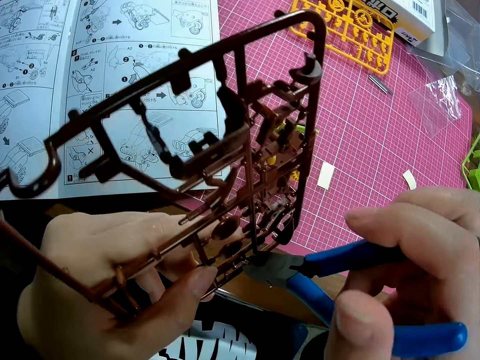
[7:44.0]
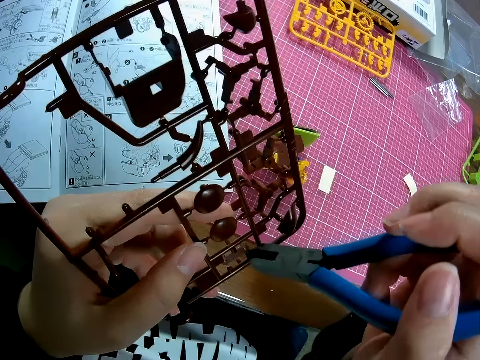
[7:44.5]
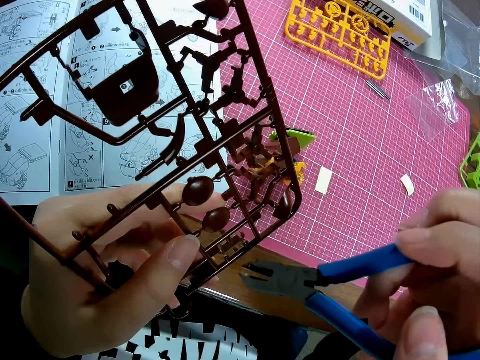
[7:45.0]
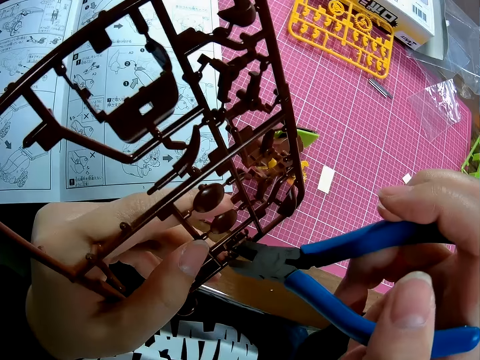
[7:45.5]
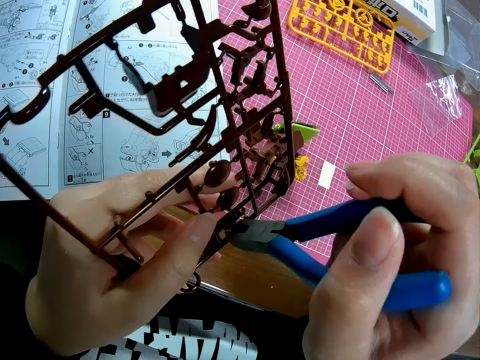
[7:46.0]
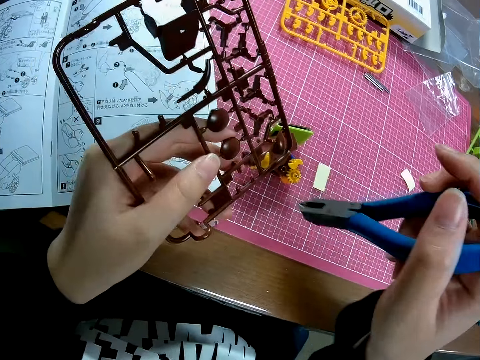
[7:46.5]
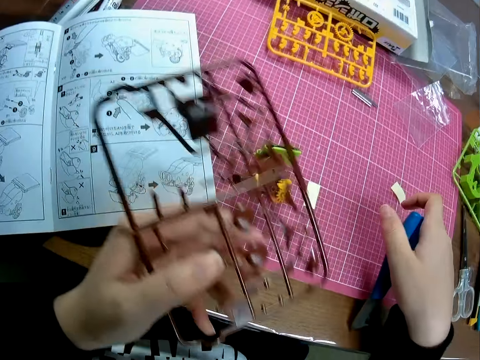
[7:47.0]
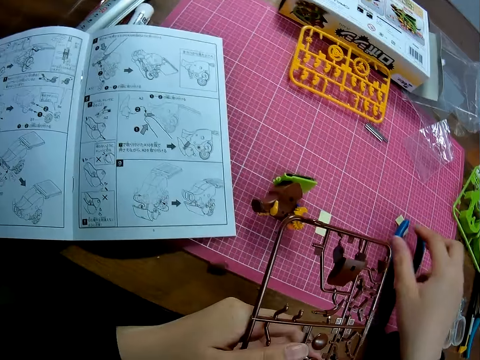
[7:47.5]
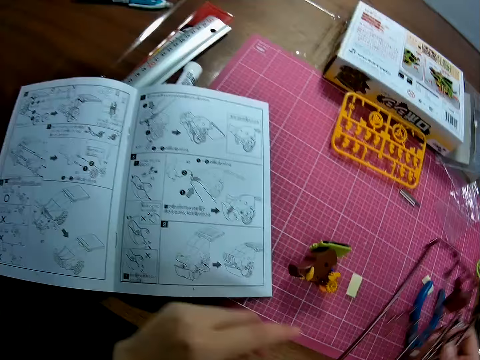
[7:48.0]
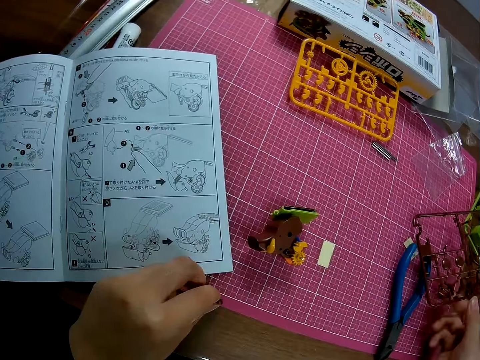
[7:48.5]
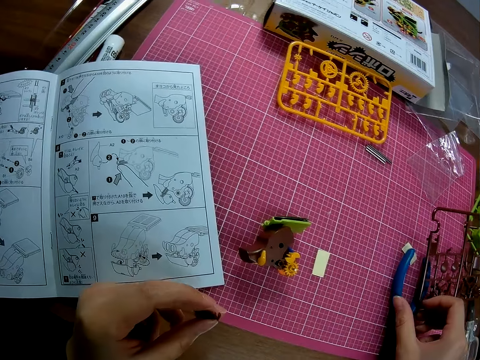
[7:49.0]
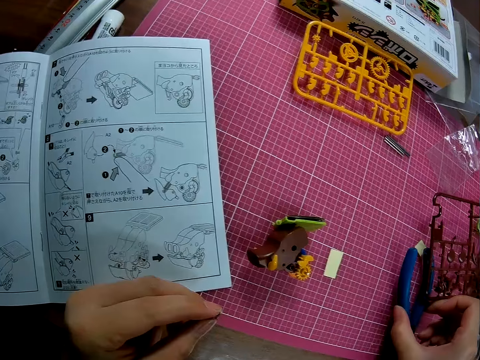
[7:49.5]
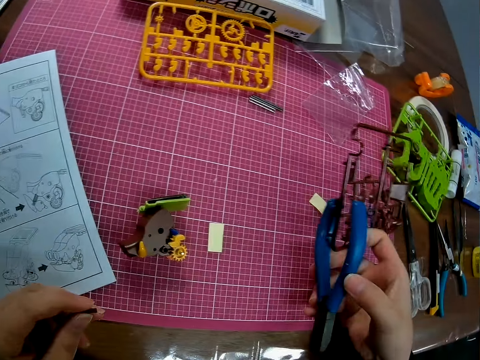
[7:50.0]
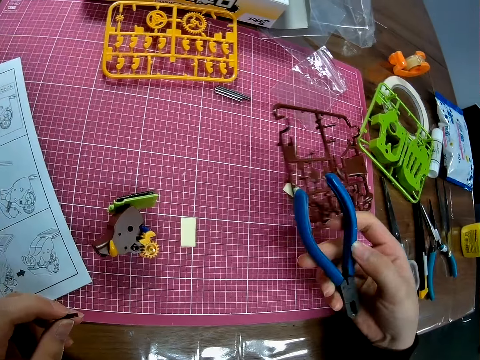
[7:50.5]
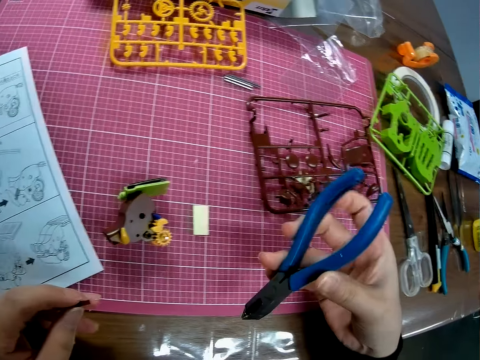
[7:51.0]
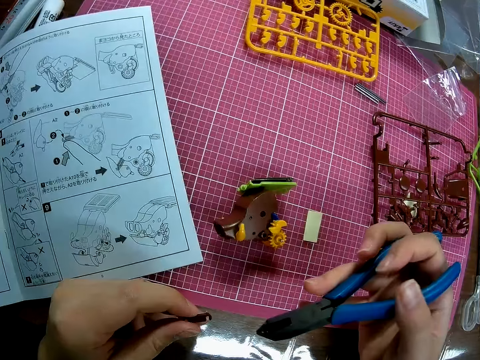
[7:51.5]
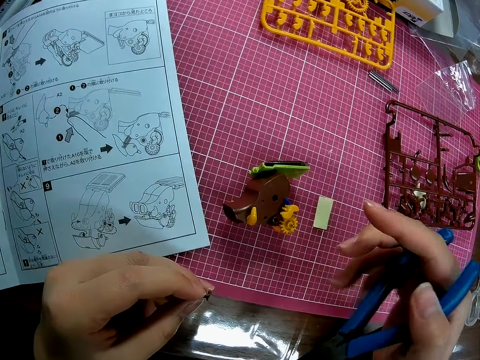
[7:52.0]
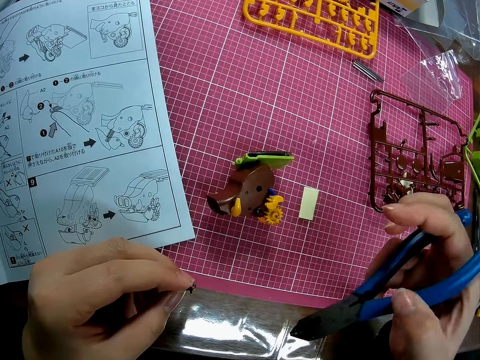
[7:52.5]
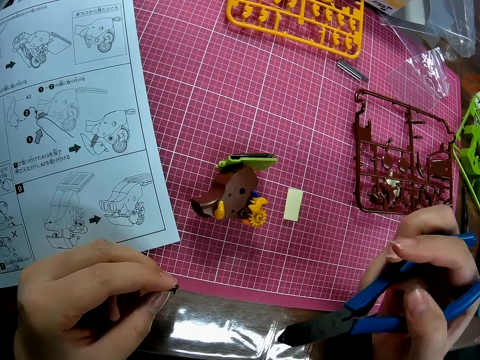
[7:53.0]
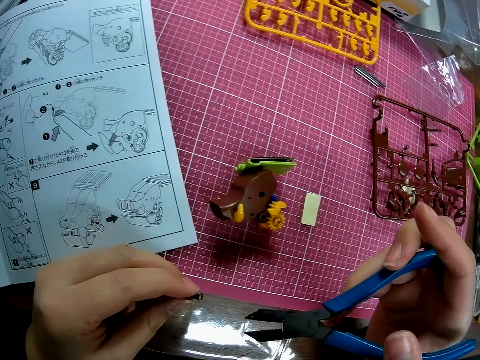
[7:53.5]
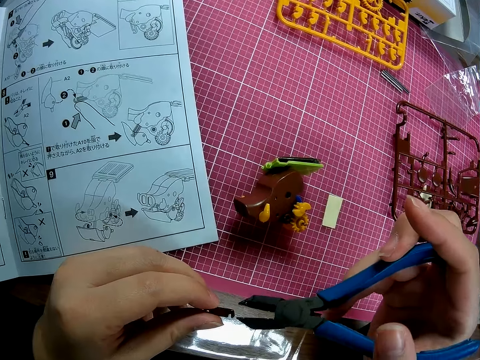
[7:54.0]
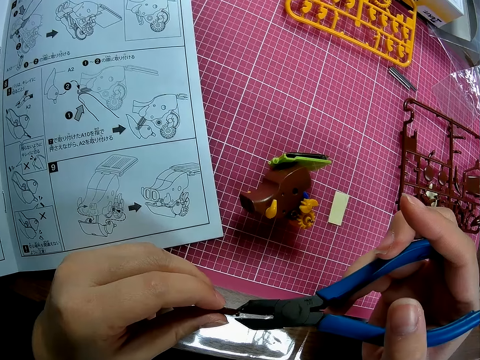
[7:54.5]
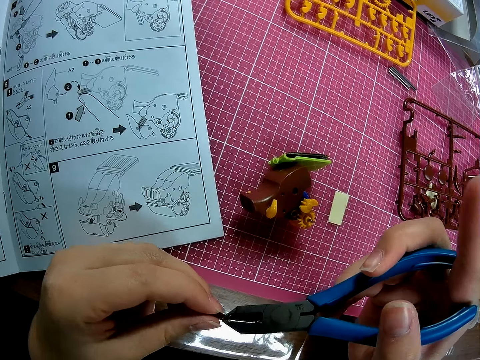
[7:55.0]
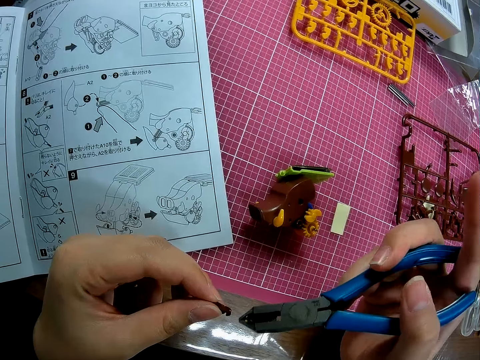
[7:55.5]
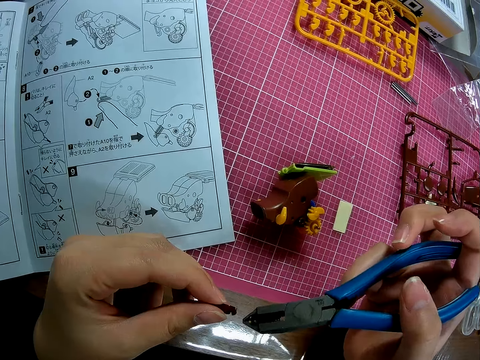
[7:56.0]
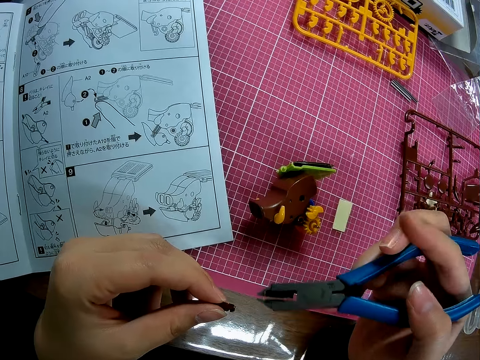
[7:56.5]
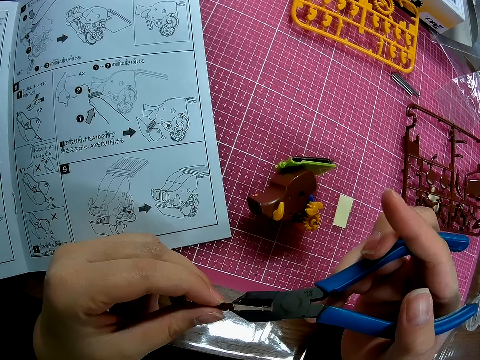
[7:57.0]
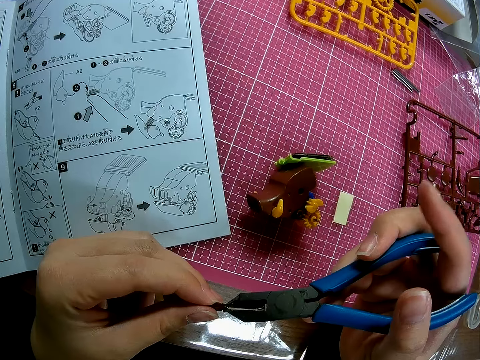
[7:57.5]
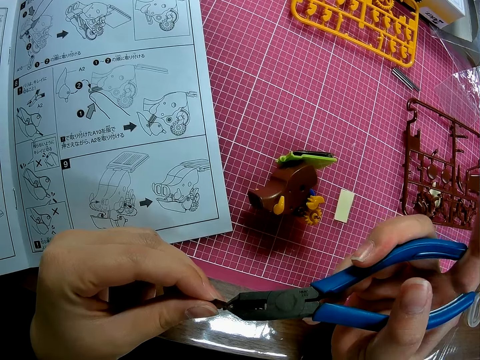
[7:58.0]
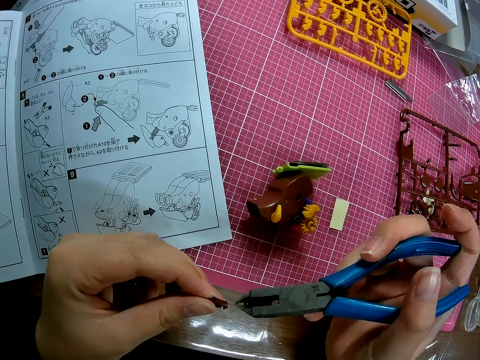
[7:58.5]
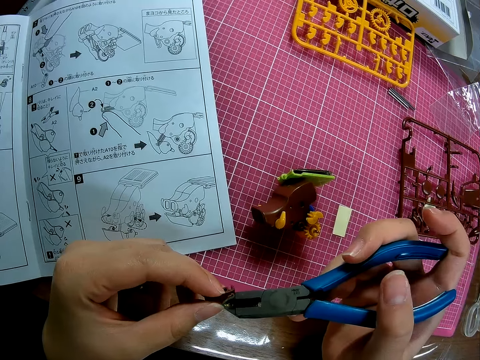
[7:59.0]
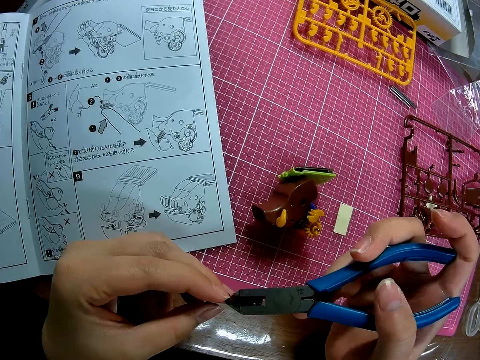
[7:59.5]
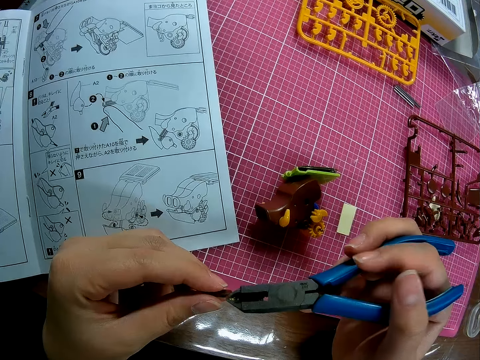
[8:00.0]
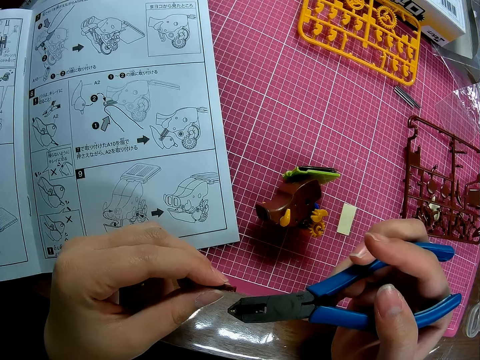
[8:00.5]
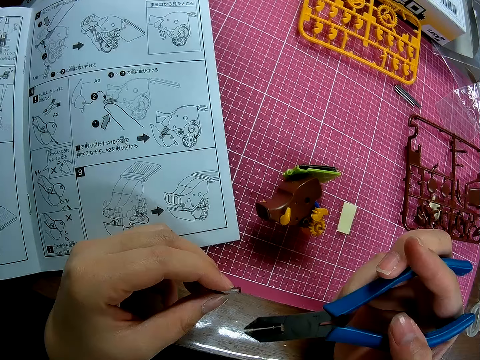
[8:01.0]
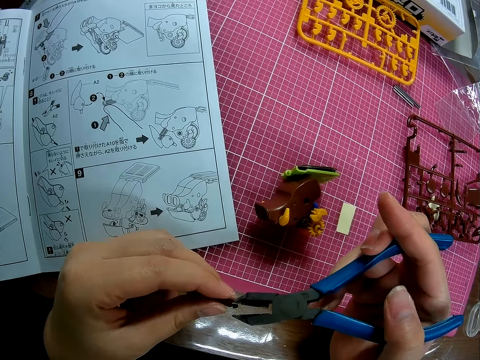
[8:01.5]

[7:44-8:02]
The camera wearer removes the pliers from the plastic model. He holds the plastic model with the pliers, squeezes the plastic model with the pliers and removes the pliers from the plastic model. He drops the pliers on the table with his right hand. He passes the piece of mechanical model in his left hand to his right hand. He drops the piece of mechanical model on the table with his right hand. He picks up the piece of mechanical model from the table with his left hand. He picks up the pliers from the table with his right hand. He stares at the plastic model and the pliers. He uses the pliers on the piece of mechanical model in his left hand. He holds the plastic model with the pliers and removes the pliers from the plastic model. He stares at the plastic model and the pliers. He holds the plastic model with the pliers and removes the pliers from the plastic model. He stares at the plastic model and the pliers.

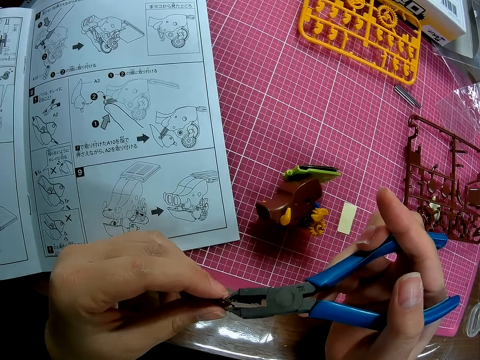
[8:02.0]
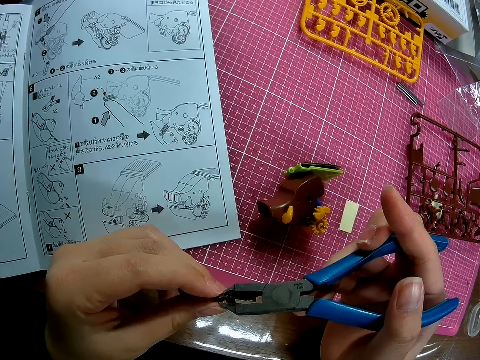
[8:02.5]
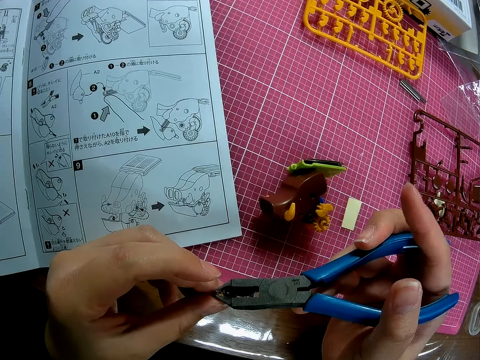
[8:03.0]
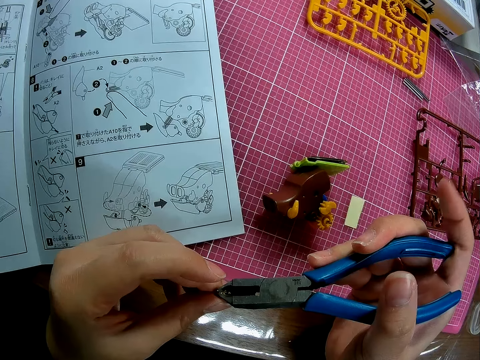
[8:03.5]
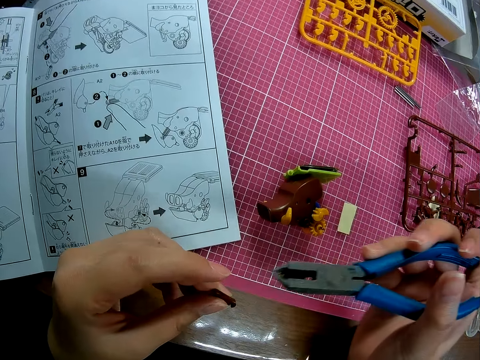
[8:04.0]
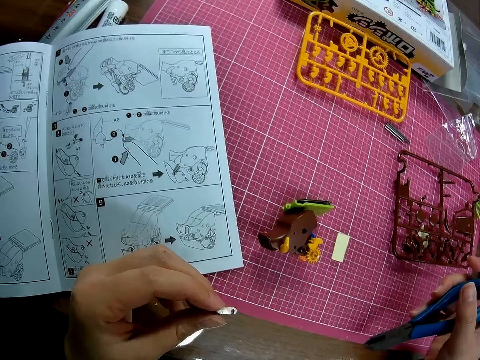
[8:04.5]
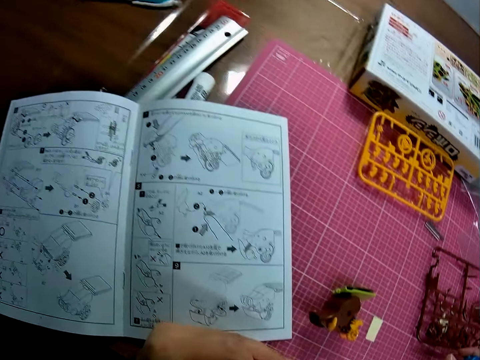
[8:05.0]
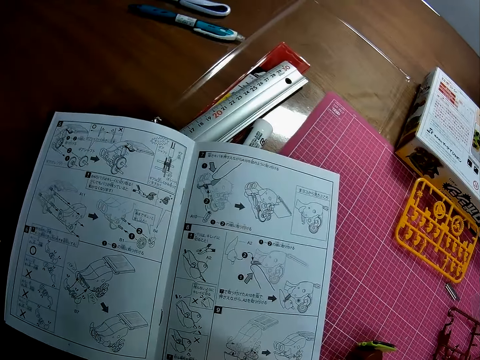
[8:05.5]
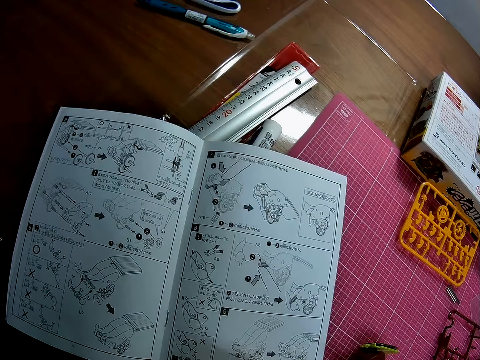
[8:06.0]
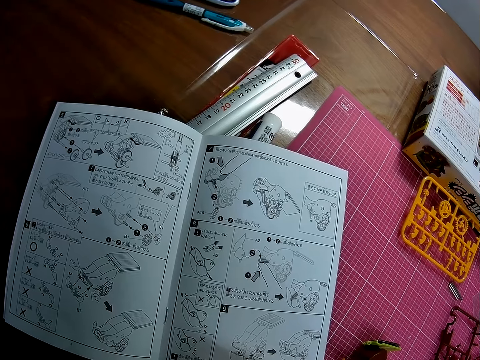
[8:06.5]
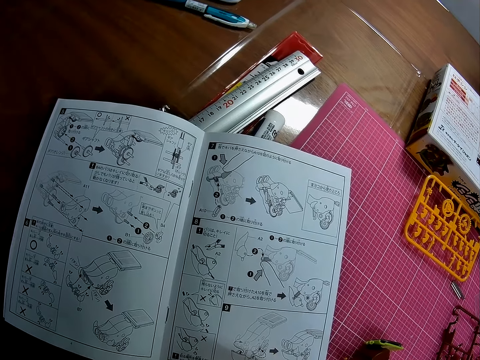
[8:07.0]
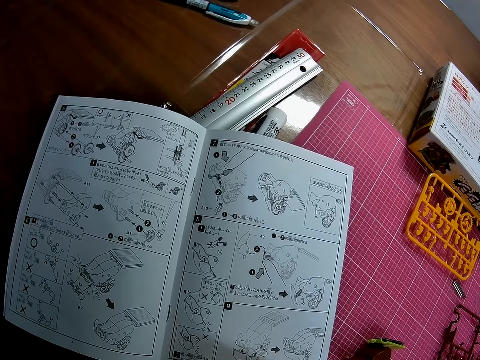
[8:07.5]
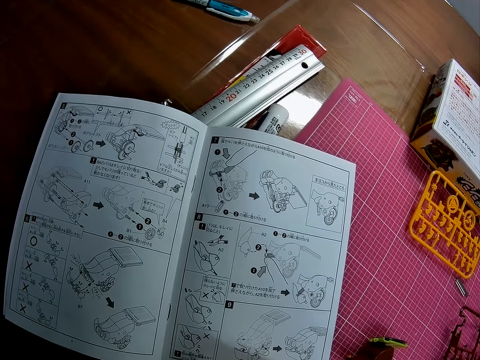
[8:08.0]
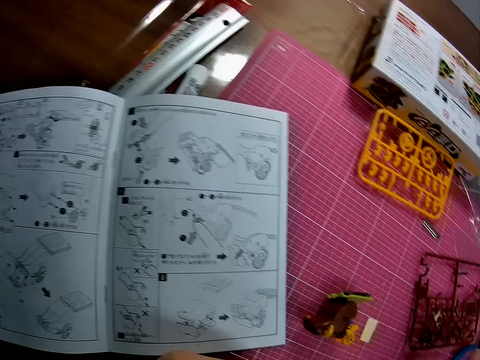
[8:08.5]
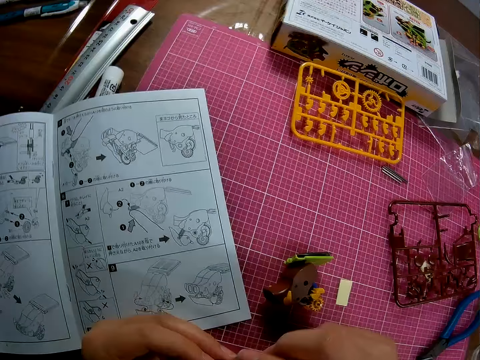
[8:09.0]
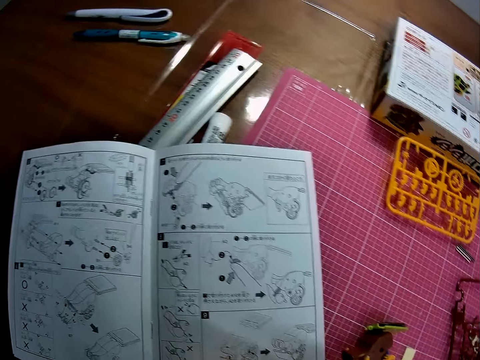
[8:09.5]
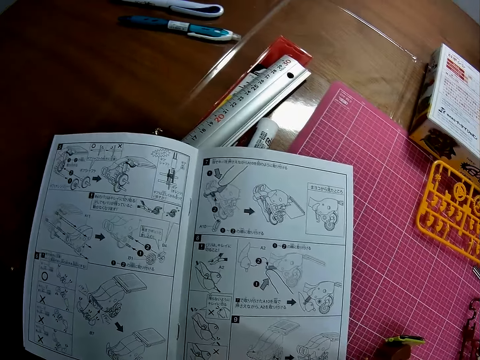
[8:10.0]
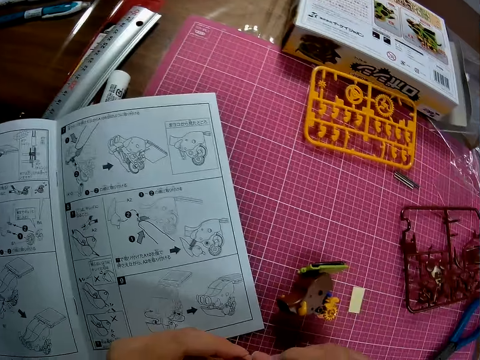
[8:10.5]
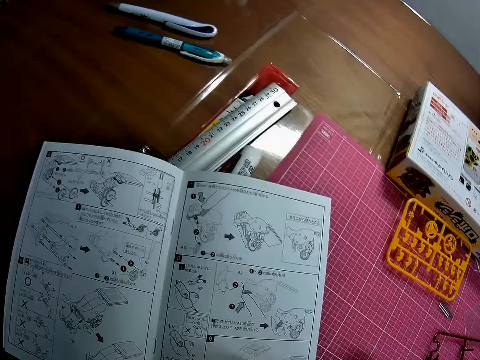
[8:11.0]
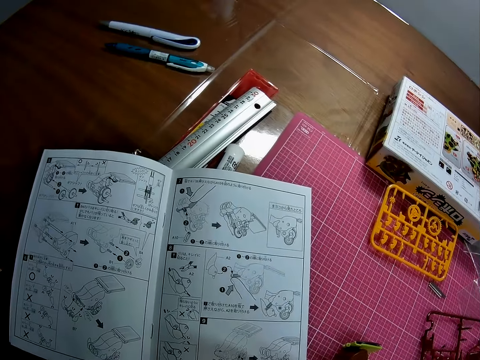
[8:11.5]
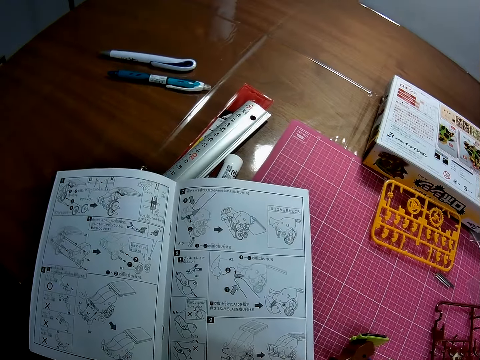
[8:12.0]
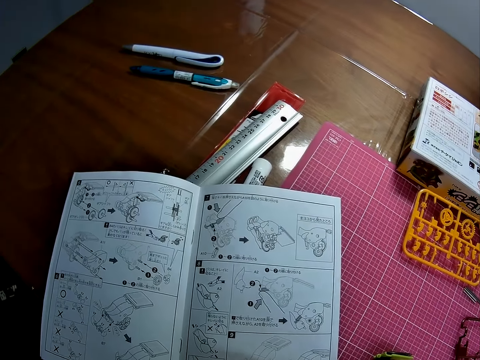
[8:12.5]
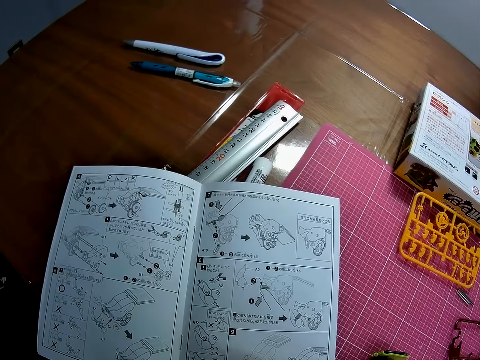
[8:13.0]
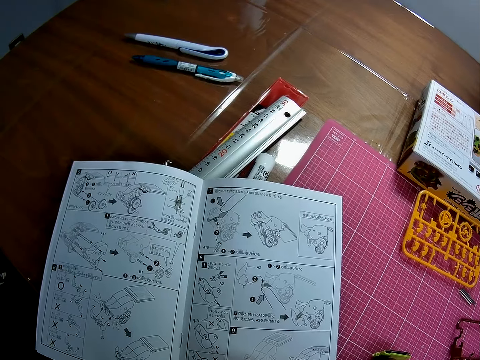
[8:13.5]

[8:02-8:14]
The camera wearer holds the plastic model with the pliers and removes the pliers from the plastic model. He drops the pliers on the table with his right hand. He stares at the plastic model. He stares at the manual book on the table.
